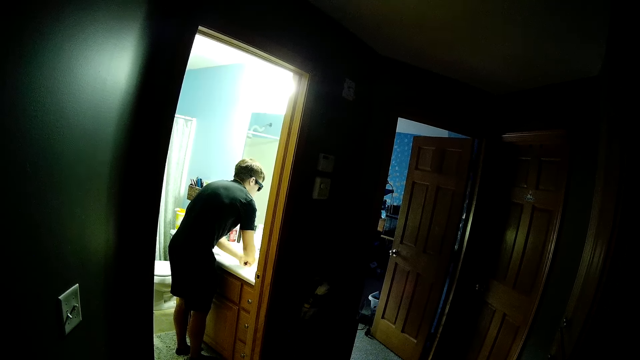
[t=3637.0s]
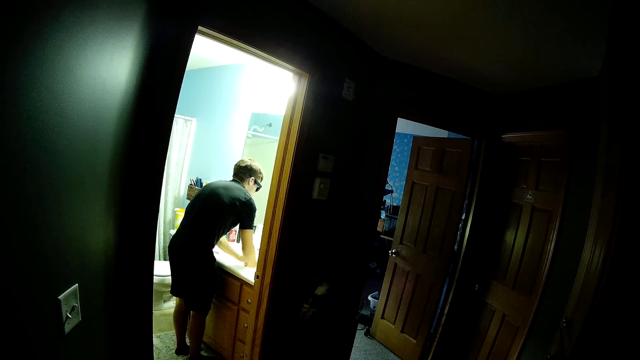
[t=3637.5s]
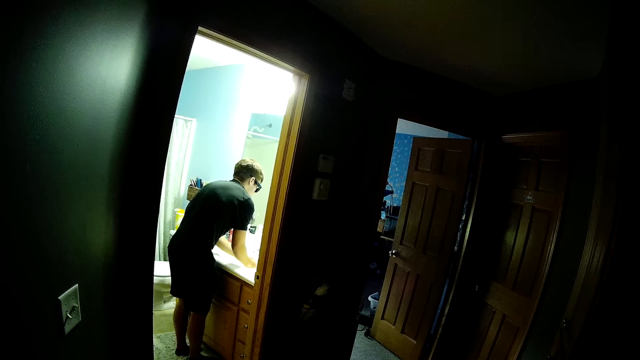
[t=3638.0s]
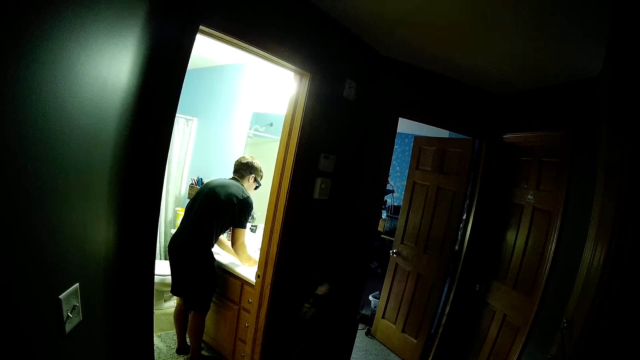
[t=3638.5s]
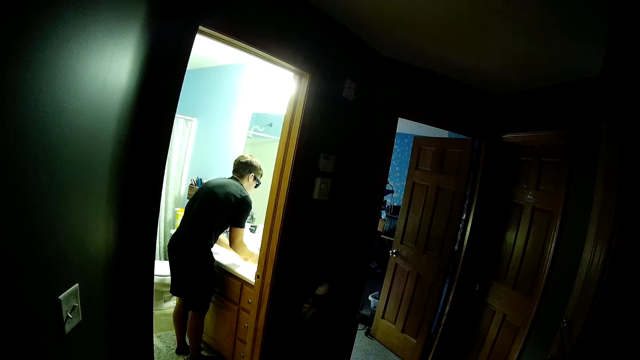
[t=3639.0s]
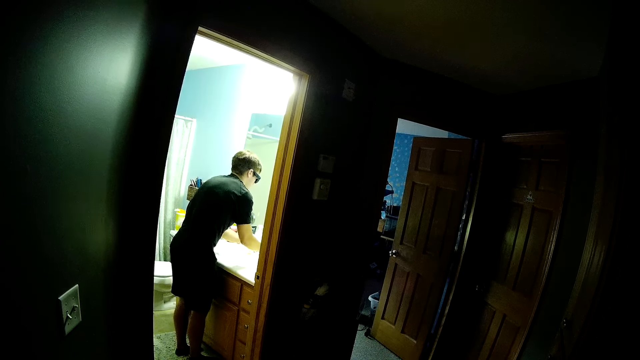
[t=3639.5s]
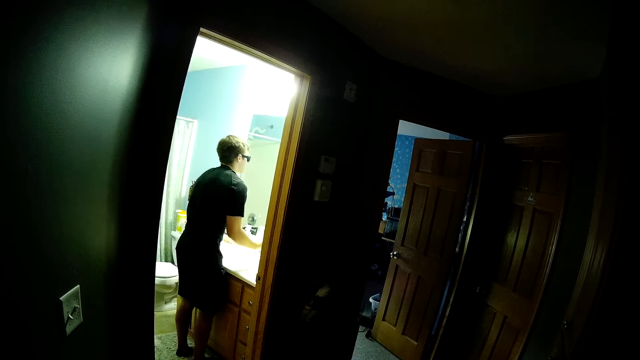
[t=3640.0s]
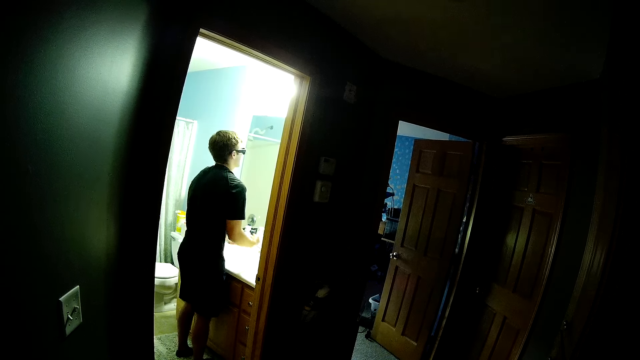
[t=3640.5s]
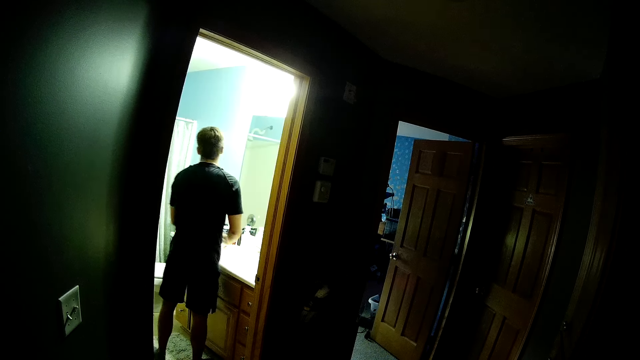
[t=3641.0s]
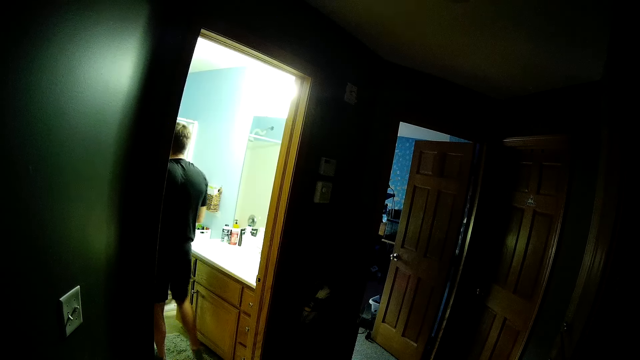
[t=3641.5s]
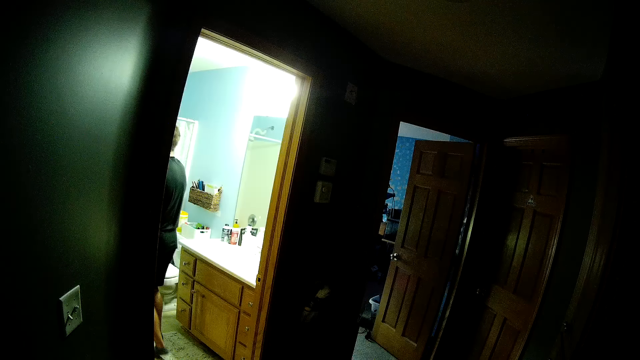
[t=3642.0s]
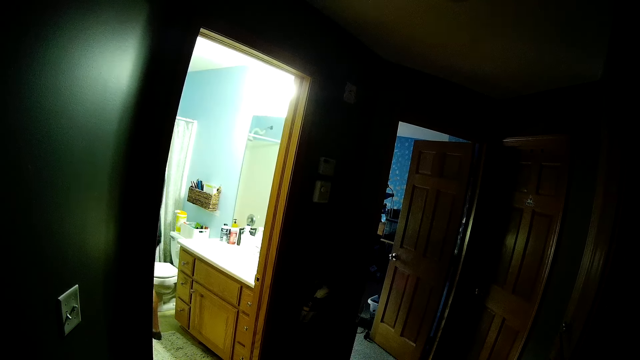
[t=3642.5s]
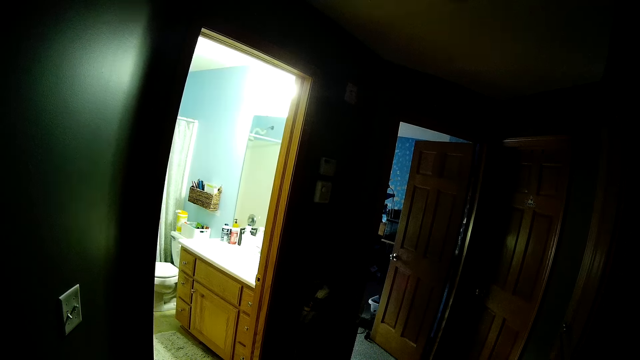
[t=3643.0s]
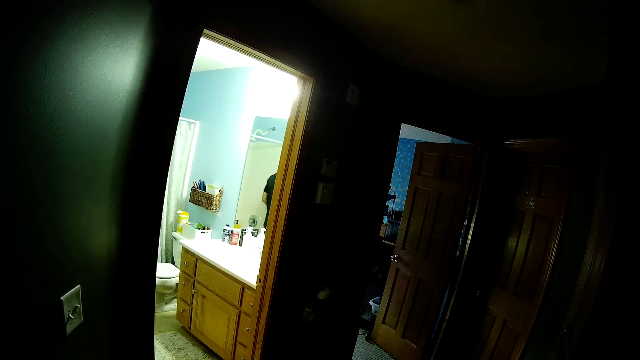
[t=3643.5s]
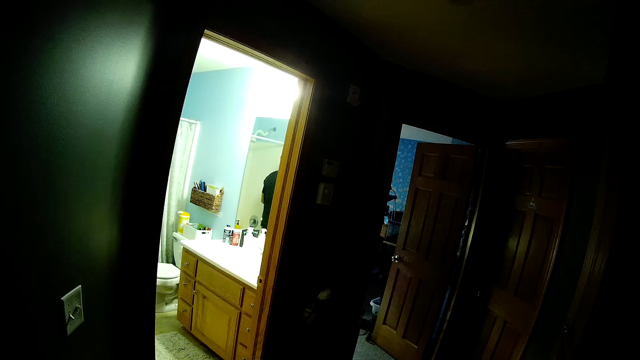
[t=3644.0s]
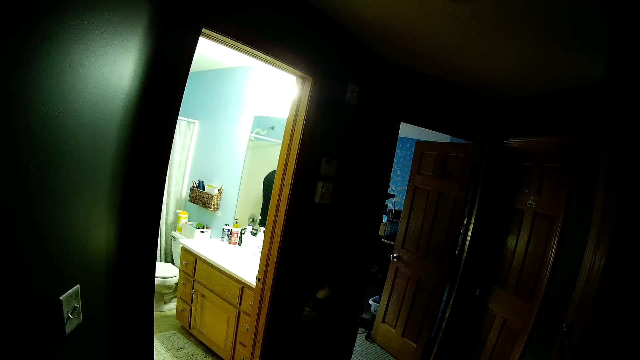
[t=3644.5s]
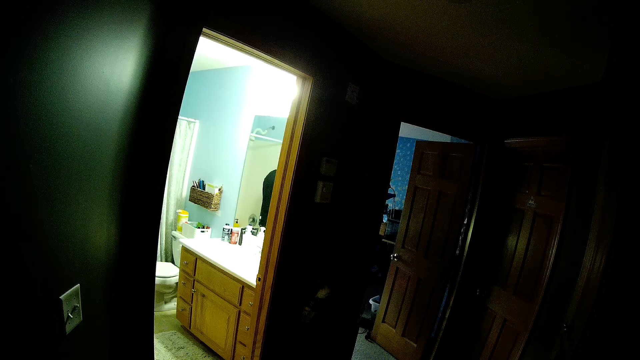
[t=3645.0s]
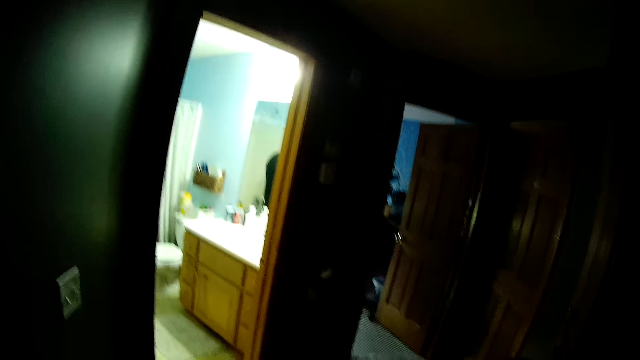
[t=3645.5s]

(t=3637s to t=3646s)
The man stops washing his hand in the bathroom sink. The camera wearer stares at the bathroom.

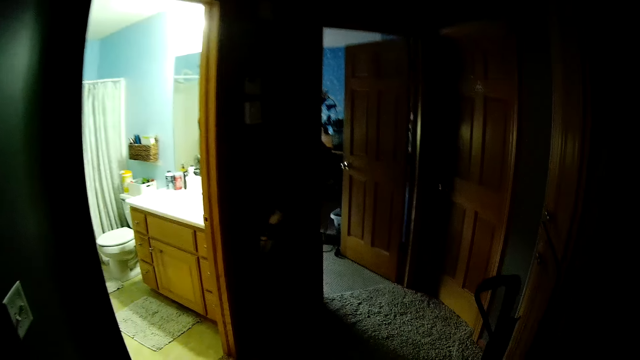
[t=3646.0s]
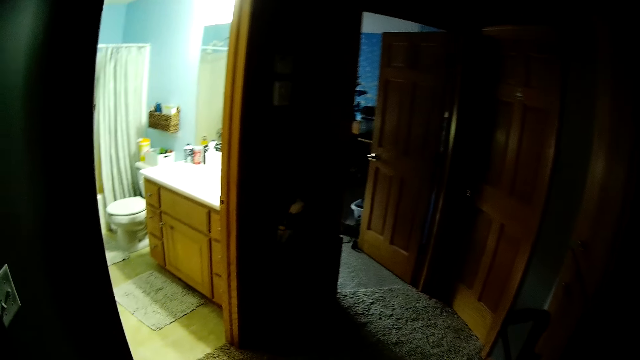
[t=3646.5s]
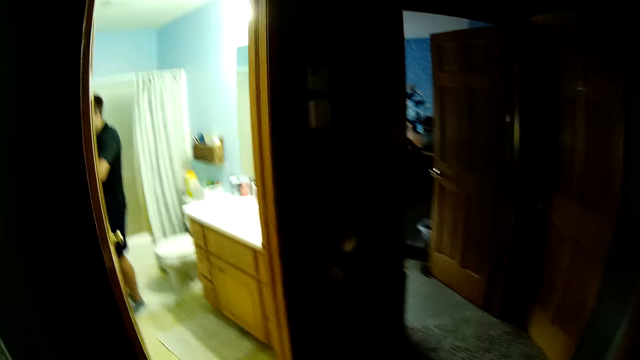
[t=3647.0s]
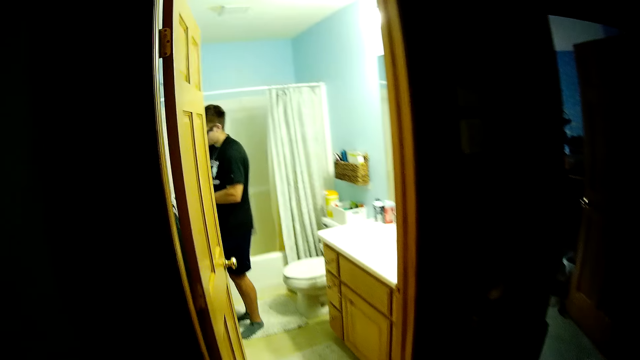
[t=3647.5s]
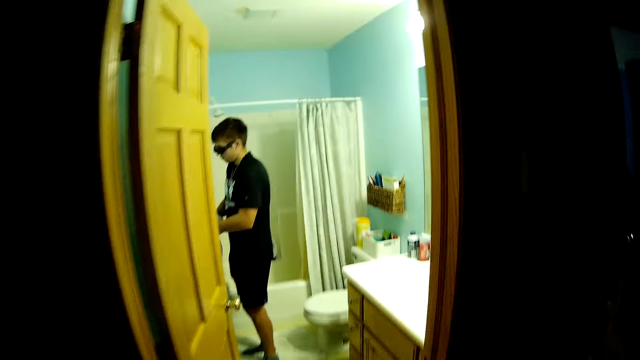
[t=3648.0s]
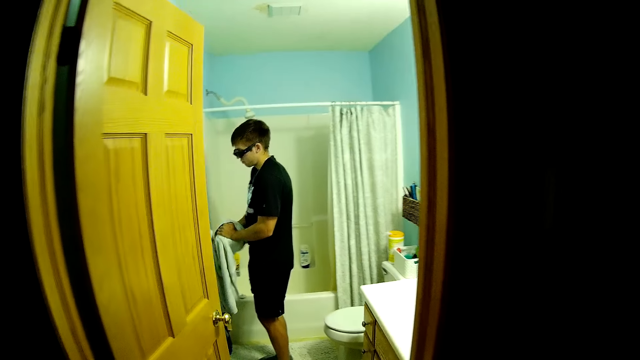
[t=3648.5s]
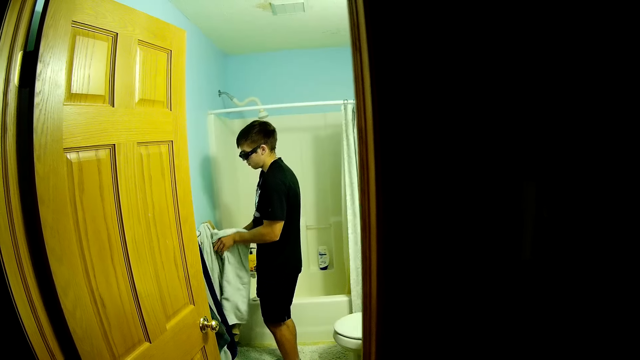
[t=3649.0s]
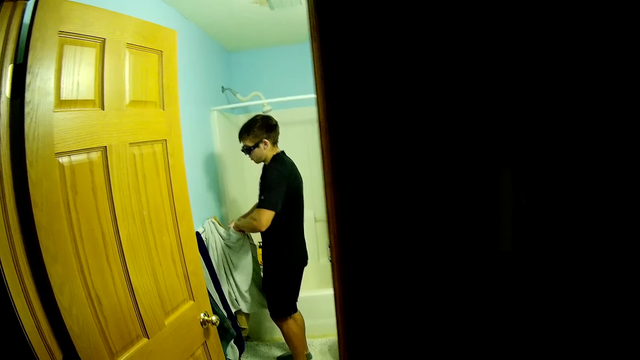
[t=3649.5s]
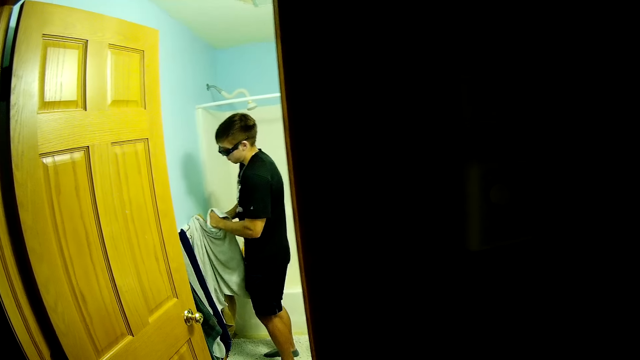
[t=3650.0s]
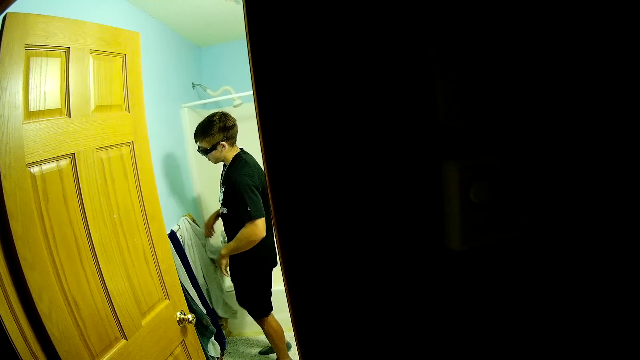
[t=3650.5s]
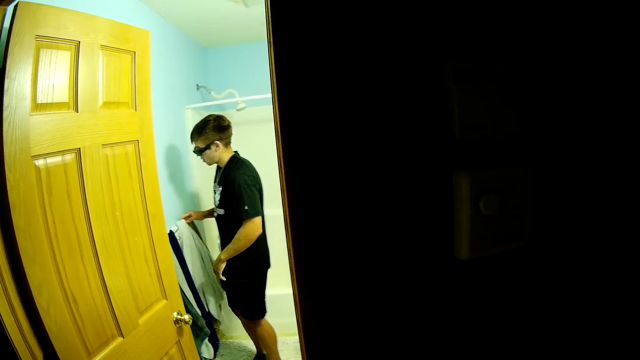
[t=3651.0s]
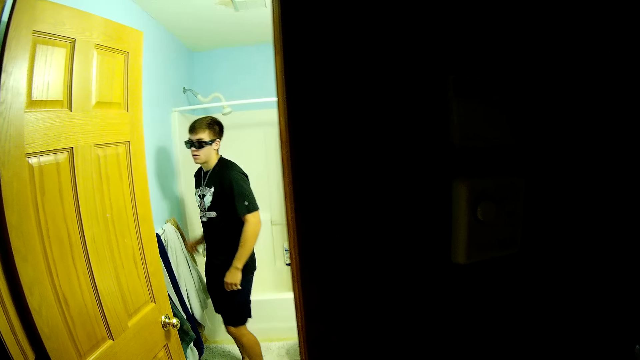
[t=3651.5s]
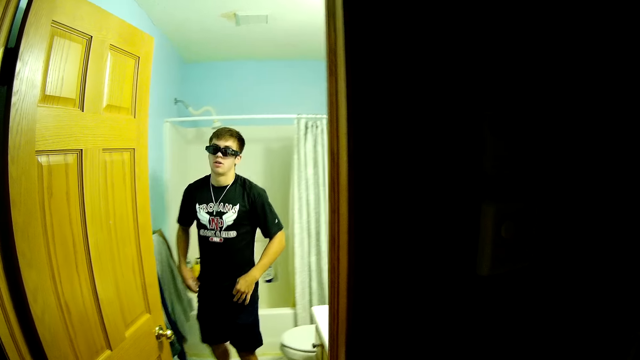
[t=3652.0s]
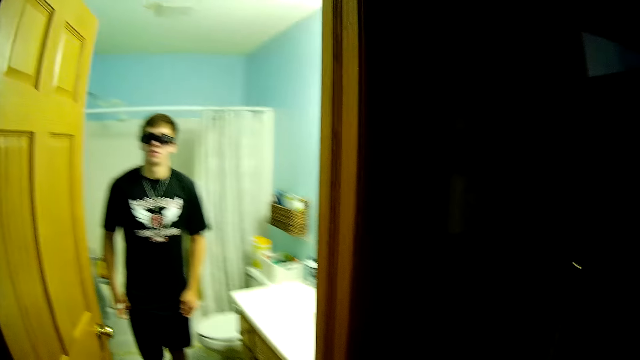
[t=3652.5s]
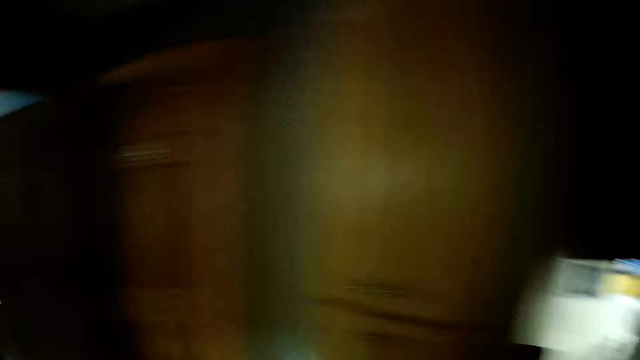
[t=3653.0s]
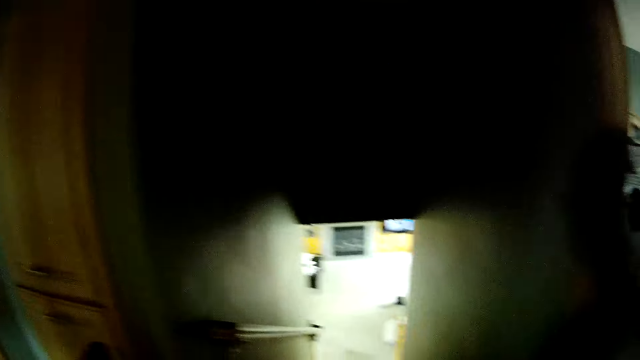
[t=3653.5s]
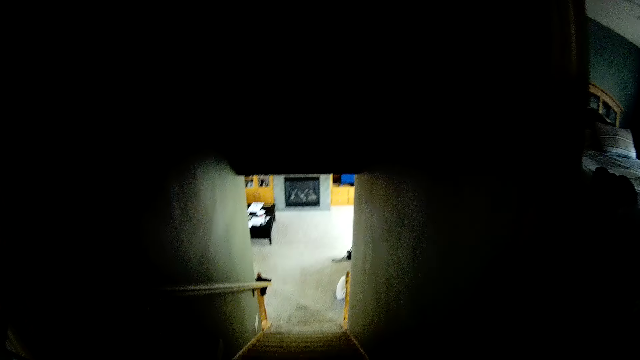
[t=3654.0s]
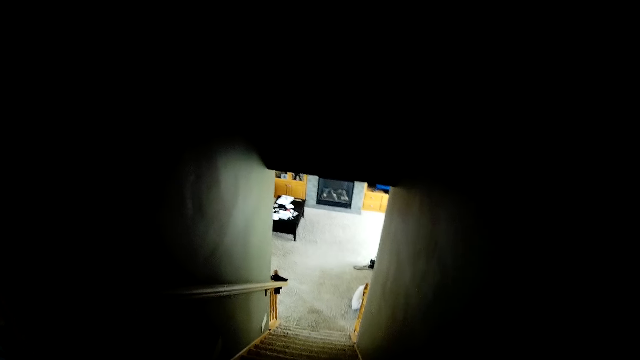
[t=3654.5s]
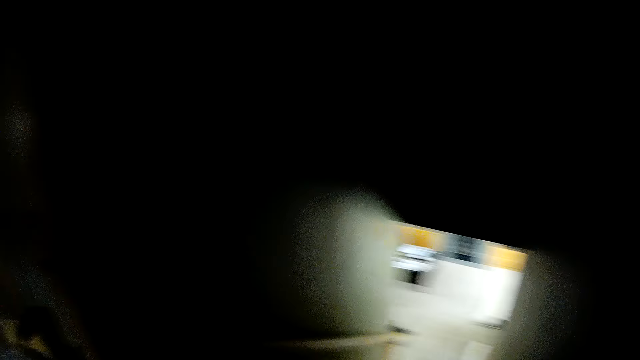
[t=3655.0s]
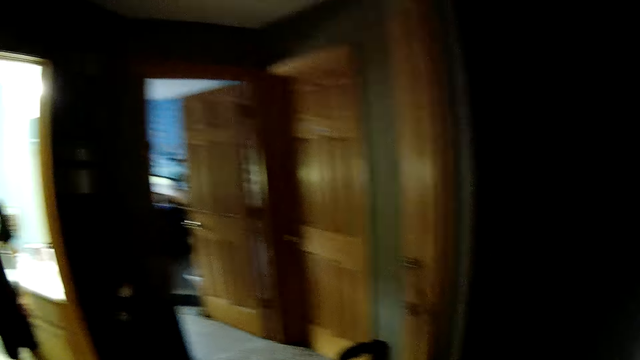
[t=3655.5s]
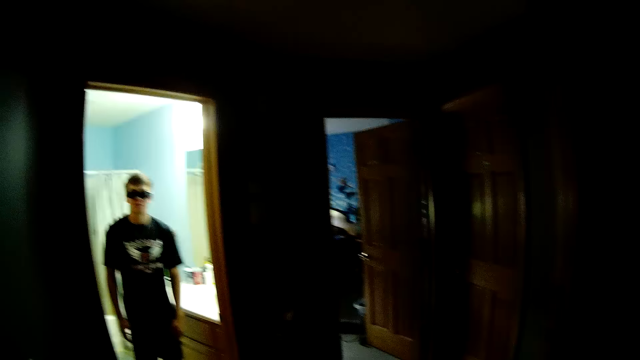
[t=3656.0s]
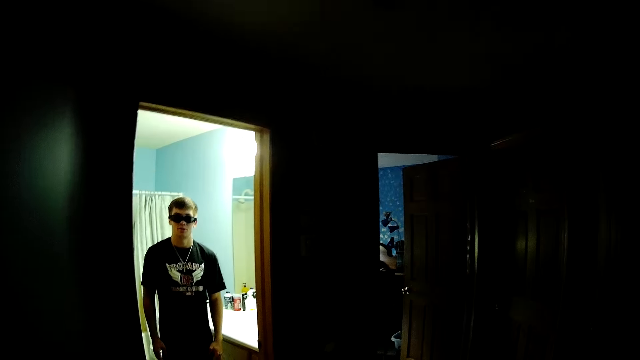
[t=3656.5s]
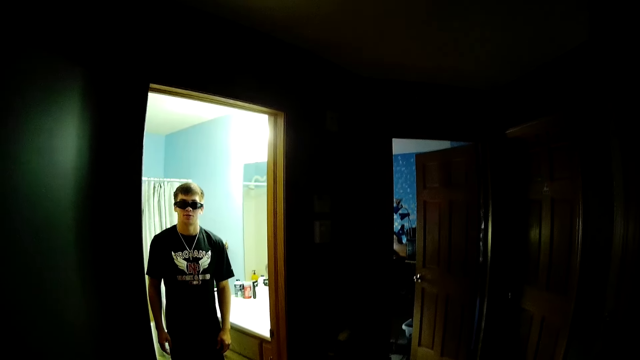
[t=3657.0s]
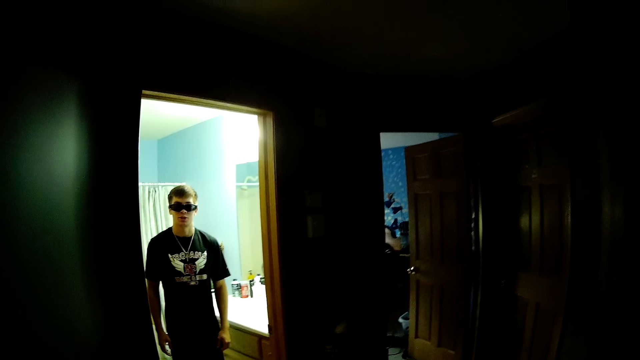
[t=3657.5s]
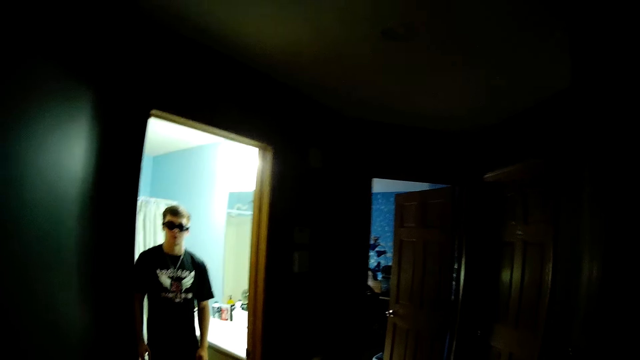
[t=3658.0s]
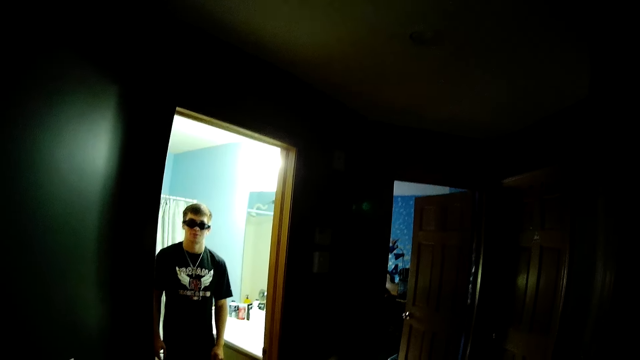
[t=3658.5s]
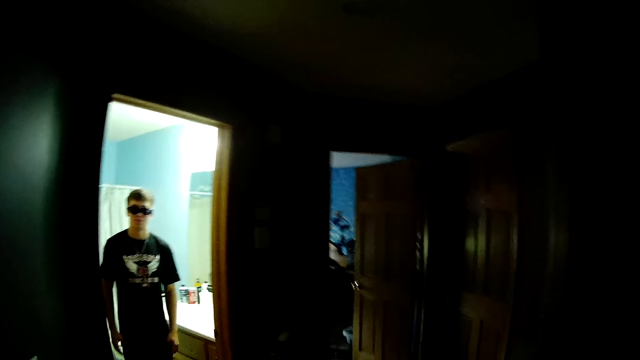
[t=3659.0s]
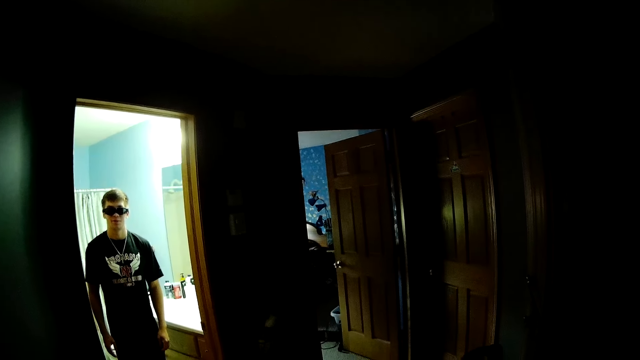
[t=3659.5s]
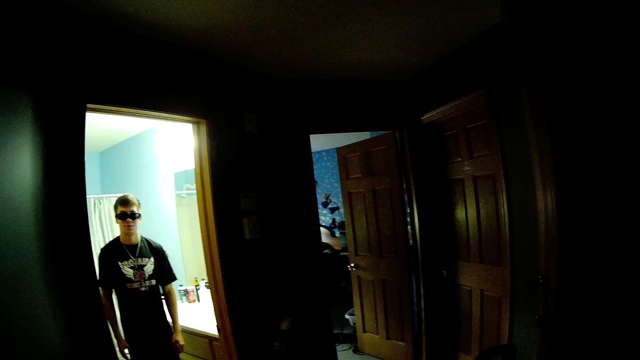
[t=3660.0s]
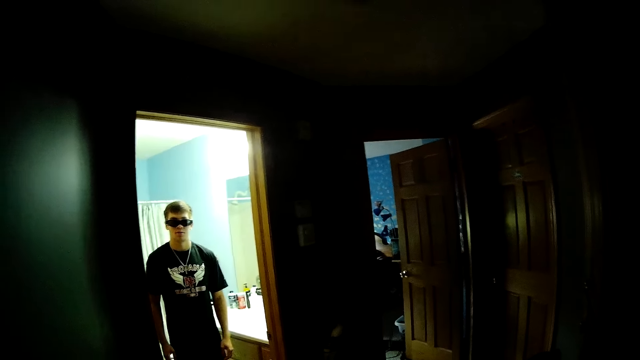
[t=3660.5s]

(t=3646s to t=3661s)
The camera wearer walks towards the bathroom door. The man wipes his hands with a towel in the bathroom. The camera wearer stares at the man. They look around the apartment. They stare at the man. They discuss with the man.
